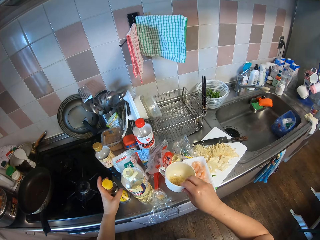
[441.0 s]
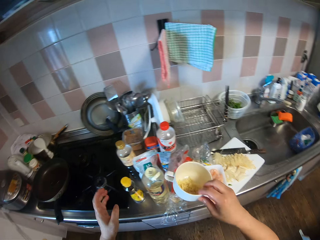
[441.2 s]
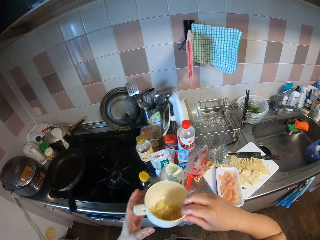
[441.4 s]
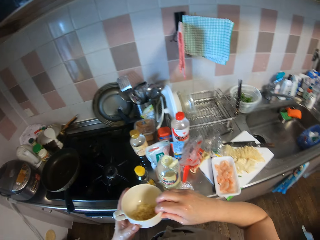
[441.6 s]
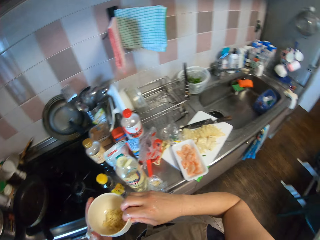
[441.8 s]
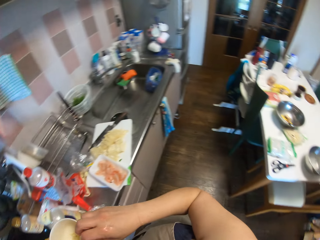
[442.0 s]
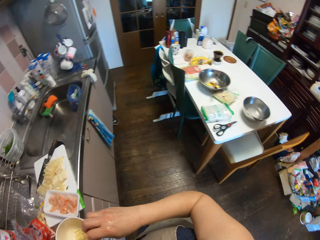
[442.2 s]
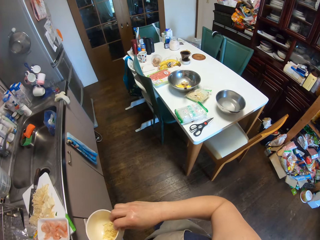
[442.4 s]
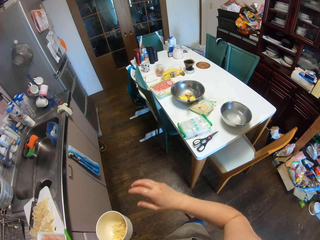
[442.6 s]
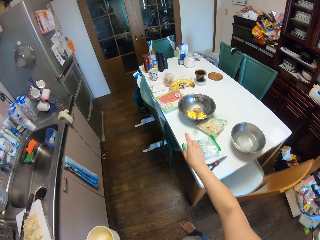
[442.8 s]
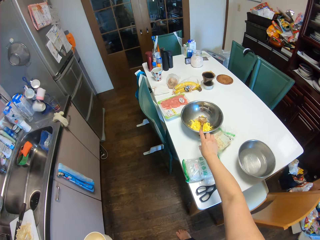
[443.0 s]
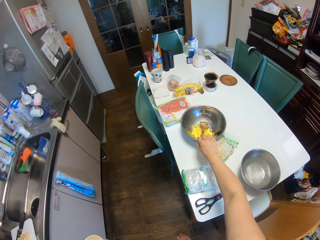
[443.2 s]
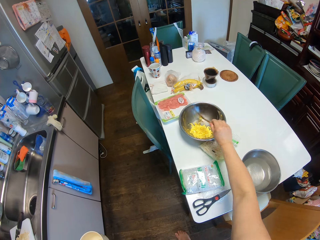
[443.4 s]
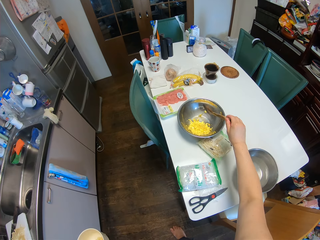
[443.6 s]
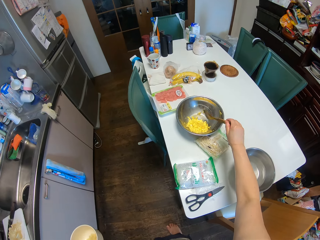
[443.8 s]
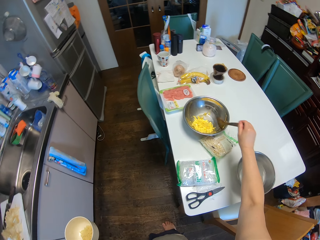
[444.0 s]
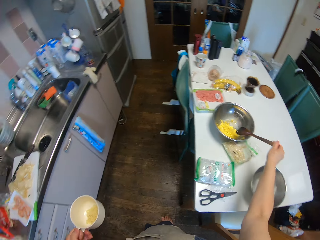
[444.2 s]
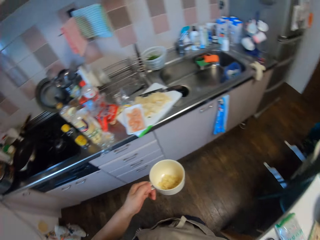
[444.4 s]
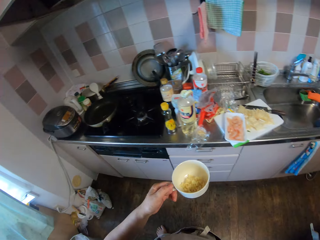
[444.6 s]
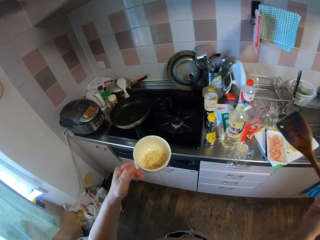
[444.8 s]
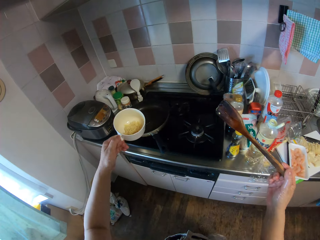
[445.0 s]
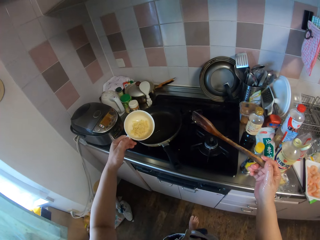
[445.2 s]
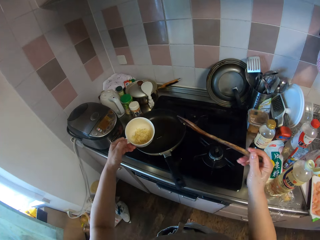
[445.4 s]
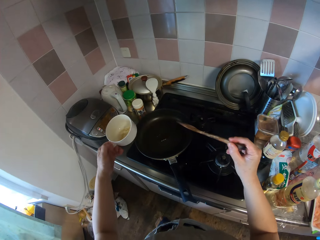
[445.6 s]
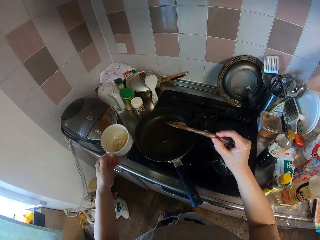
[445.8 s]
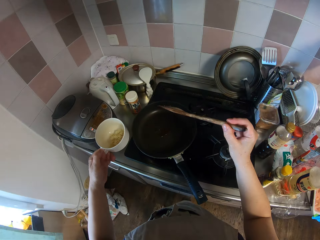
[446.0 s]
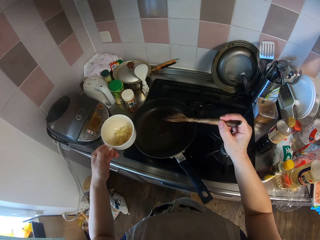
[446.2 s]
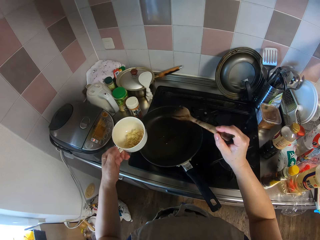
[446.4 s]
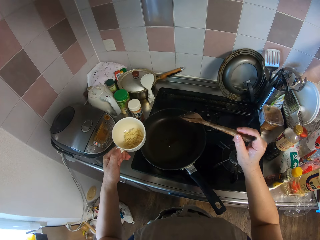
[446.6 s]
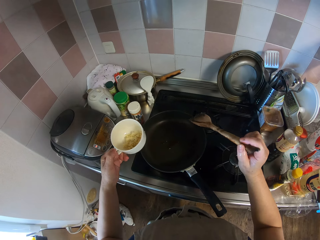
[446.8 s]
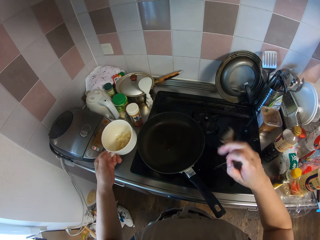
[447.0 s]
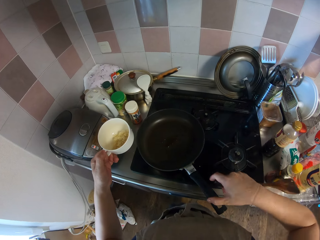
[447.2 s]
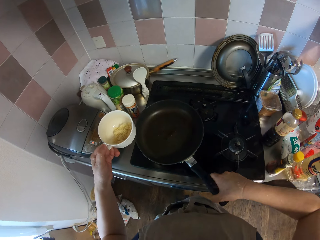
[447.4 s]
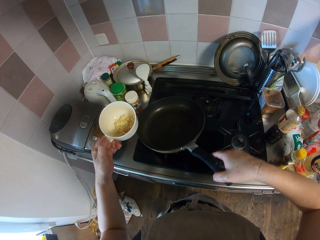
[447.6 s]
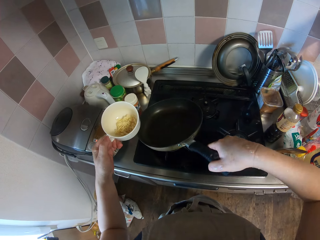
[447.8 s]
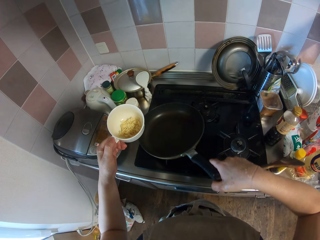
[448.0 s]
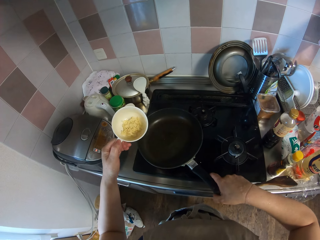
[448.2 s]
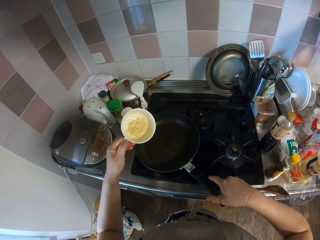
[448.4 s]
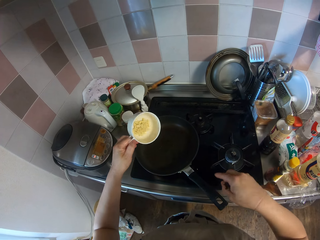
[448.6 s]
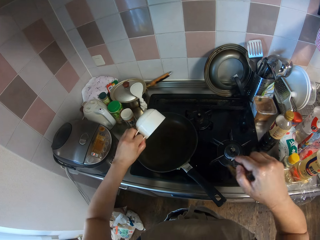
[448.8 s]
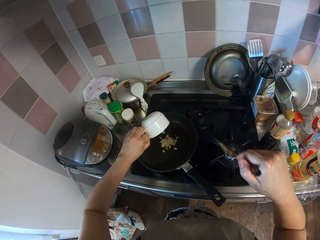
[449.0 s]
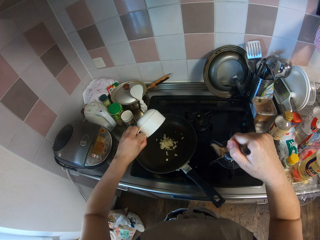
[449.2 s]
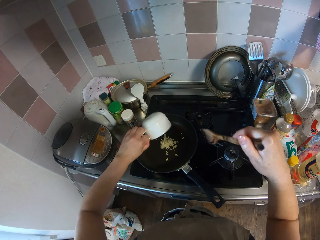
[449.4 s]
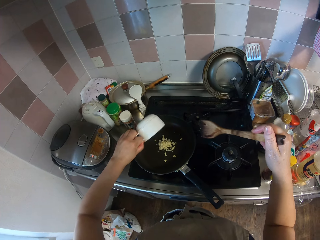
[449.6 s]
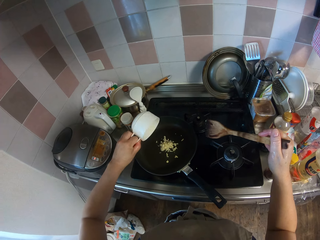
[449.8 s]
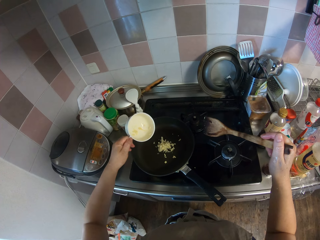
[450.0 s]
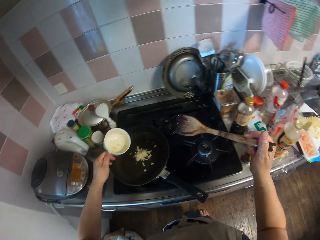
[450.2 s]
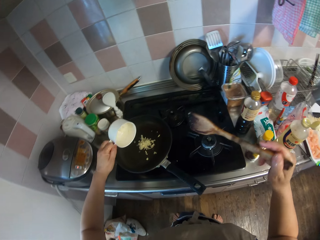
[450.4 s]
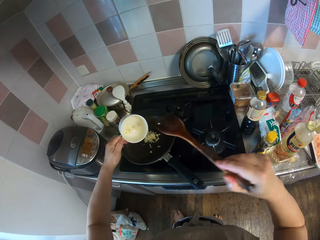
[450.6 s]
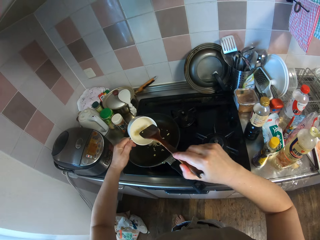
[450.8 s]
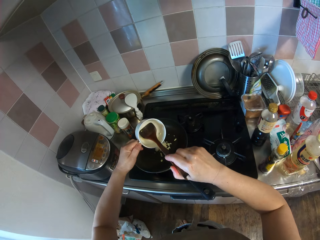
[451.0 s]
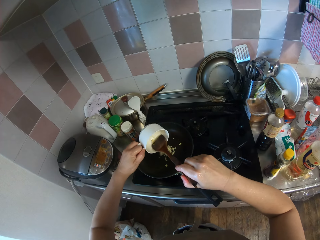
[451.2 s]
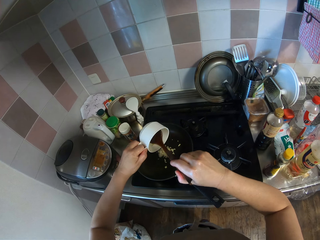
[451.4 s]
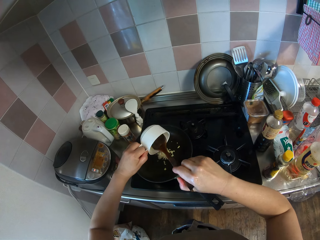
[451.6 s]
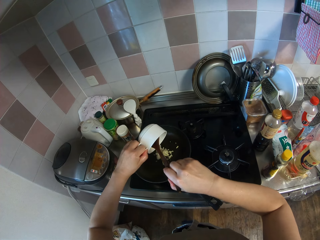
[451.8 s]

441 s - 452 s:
The camera wearer drops the oil on the table. They pick up the cup of ginger or potato. They turn towards the table. They take a wooden spoon from a bowl on the table. They shake the frying pan. They pour the ginger or potatoes into the frying pan.

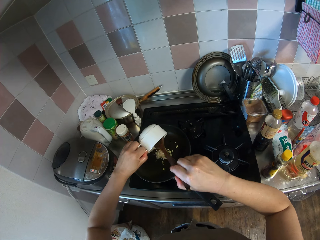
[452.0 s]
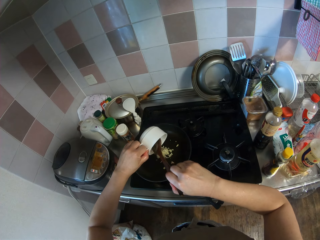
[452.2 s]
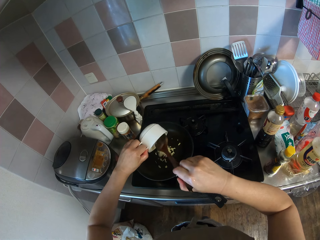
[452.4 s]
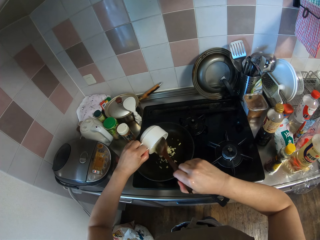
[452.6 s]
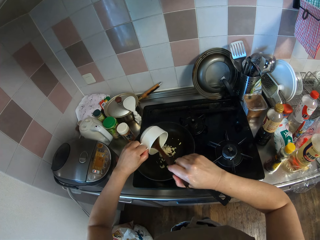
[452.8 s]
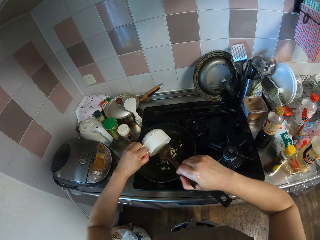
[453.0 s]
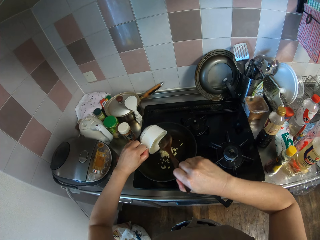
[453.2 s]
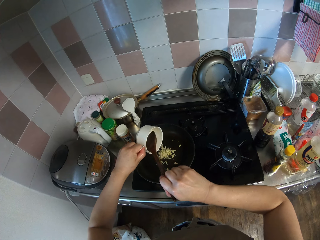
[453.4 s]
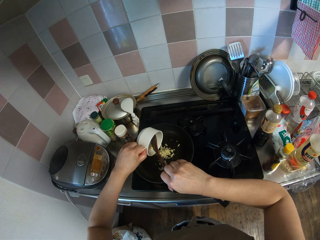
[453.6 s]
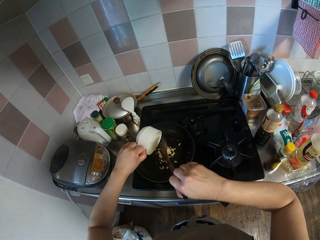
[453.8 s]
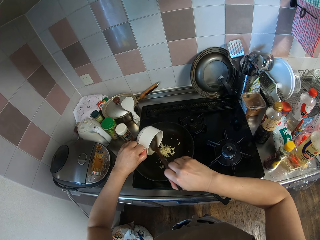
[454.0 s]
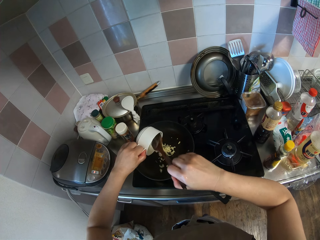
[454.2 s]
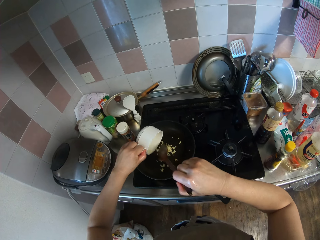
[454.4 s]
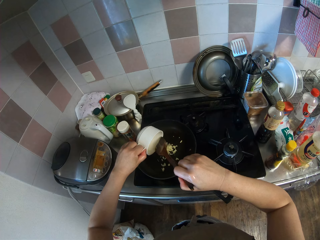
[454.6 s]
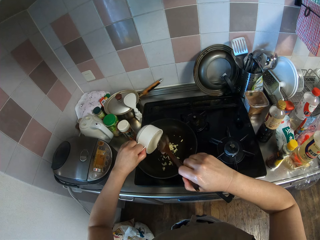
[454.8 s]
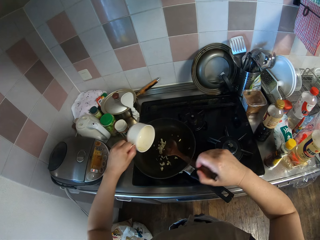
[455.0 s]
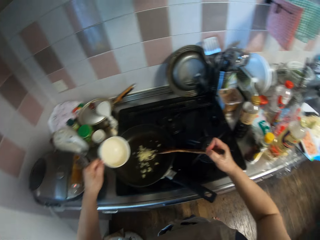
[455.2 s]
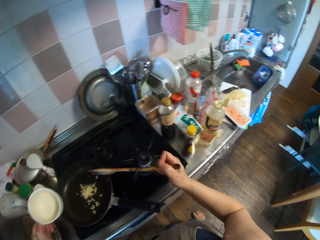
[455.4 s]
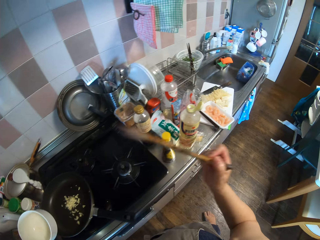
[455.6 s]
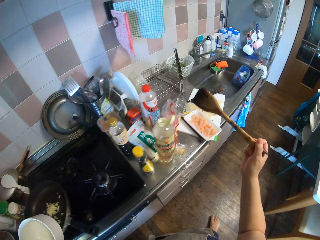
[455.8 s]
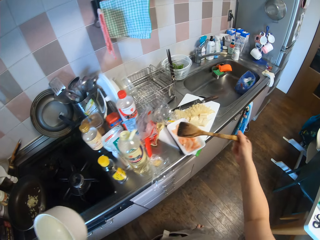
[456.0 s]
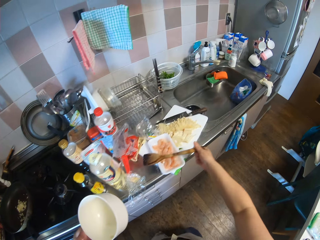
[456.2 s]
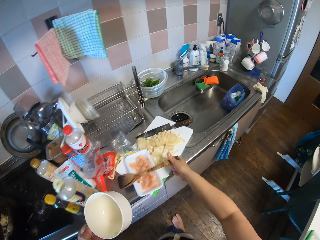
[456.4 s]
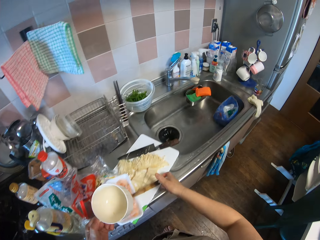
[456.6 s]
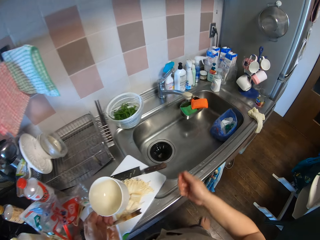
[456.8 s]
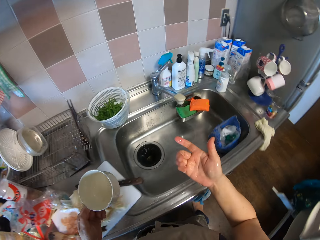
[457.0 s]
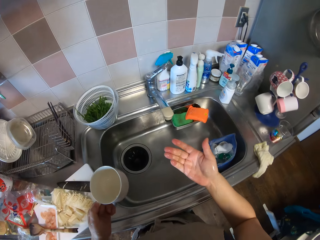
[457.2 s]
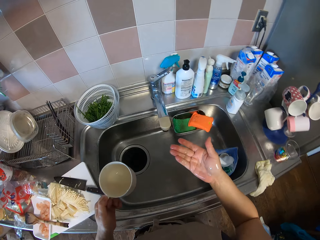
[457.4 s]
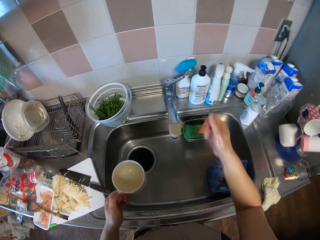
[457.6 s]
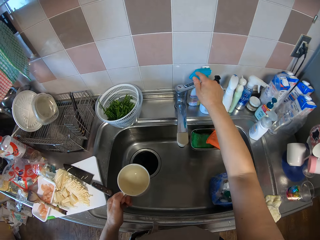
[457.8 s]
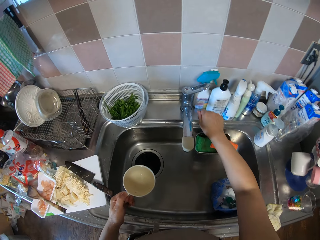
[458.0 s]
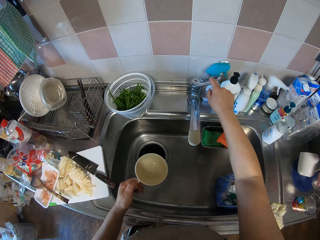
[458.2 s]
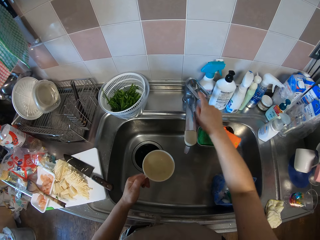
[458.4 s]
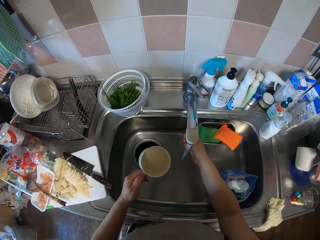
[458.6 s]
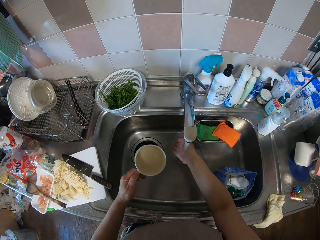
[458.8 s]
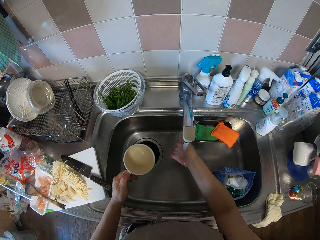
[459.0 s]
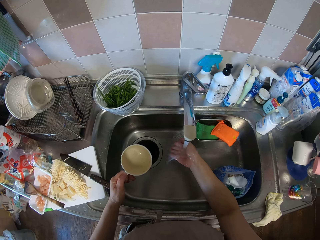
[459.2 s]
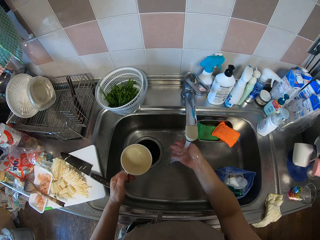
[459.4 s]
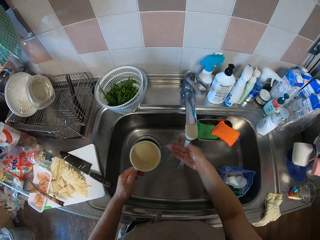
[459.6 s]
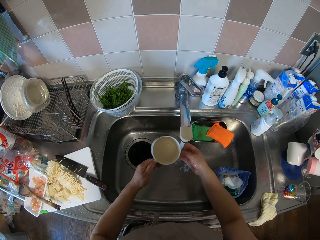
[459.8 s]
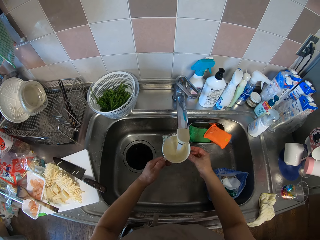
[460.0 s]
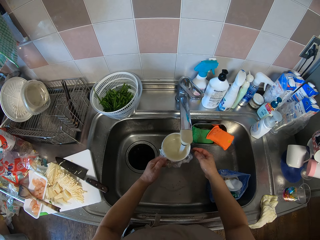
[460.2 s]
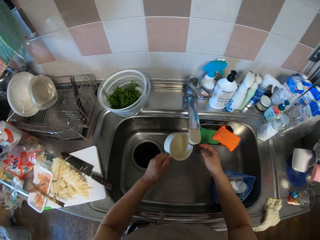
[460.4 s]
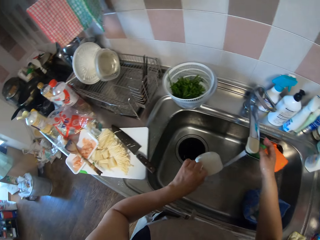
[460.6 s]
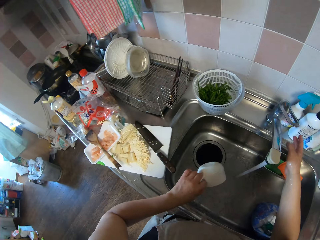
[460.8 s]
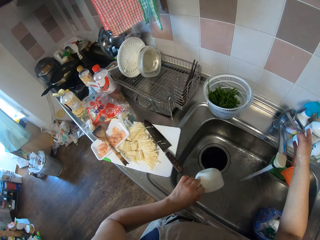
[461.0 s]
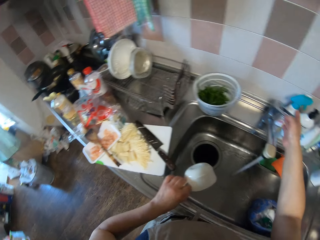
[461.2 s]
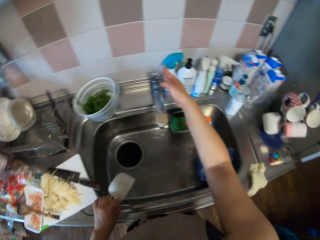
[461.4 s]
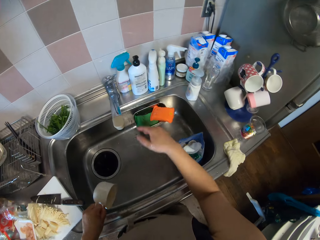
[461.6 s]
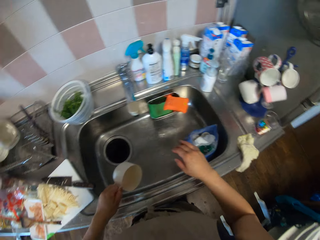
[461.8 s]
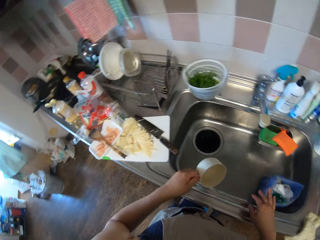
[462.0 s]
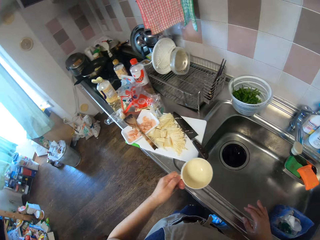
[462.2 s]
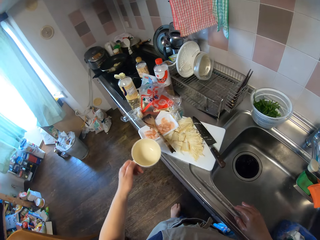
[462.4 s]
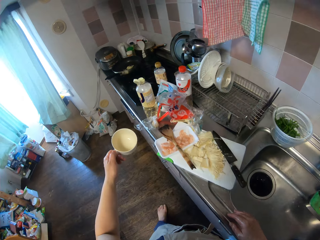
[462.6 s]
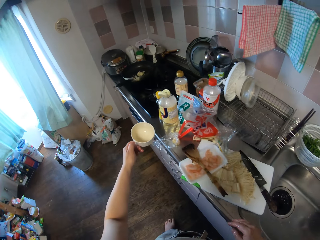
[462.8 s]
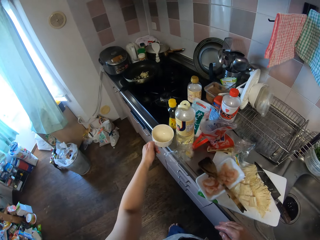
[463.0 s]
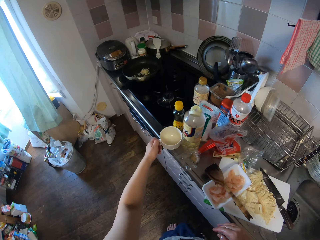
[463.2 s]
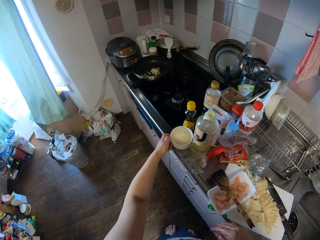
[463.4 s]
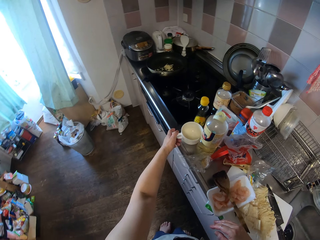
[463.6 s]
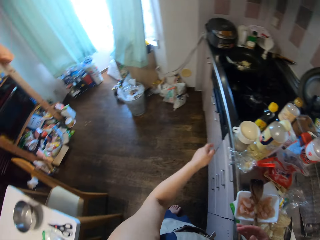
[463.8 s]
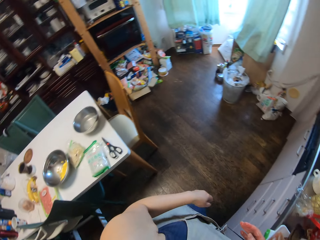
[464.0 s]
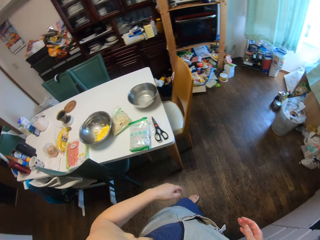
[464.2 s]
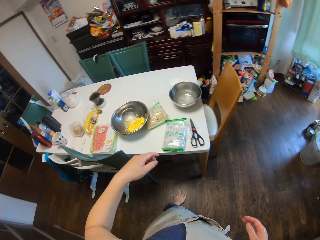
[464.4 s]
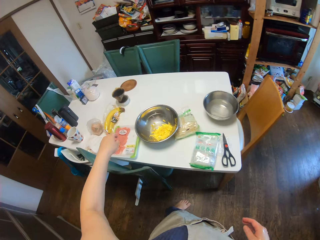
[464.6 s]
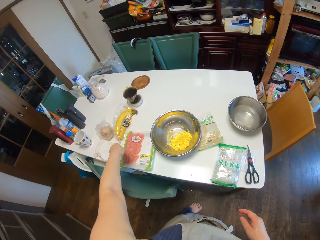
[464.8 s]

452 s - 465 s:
The camera wearer removes the potato from the cup. She puts down the spoon. She walks towards the sink. She turns on the tap. She rinses her hand. She rinses the cup. She turns off the tap. She drops the cup on the kitchen table.
